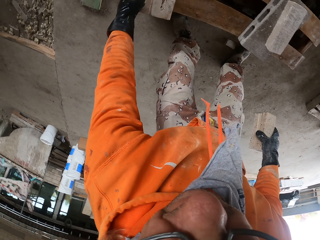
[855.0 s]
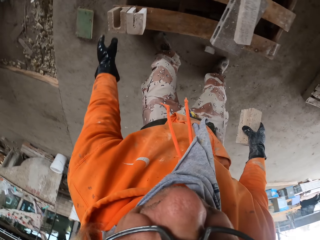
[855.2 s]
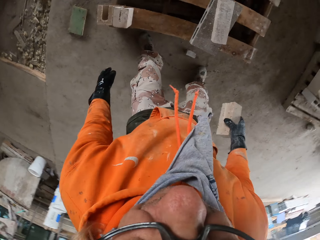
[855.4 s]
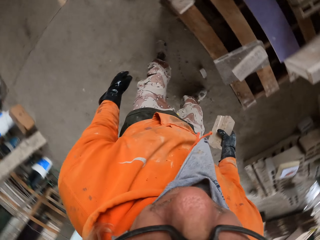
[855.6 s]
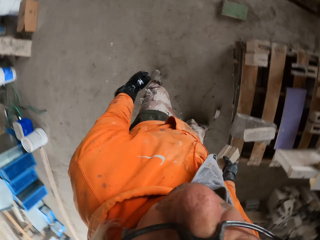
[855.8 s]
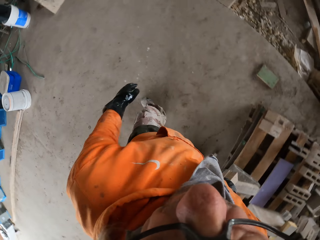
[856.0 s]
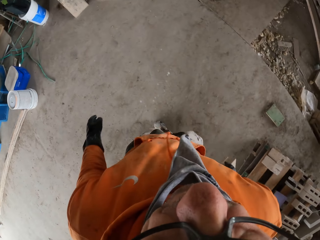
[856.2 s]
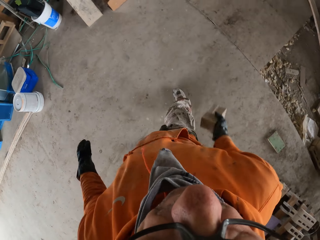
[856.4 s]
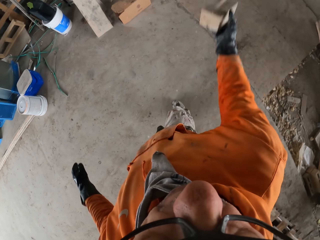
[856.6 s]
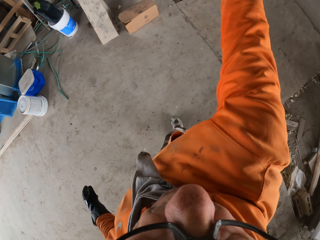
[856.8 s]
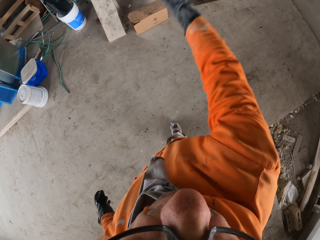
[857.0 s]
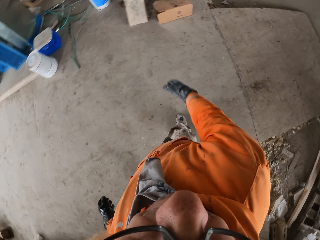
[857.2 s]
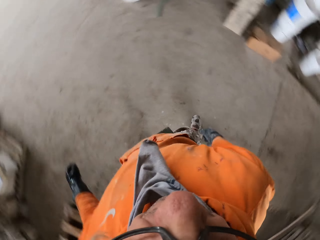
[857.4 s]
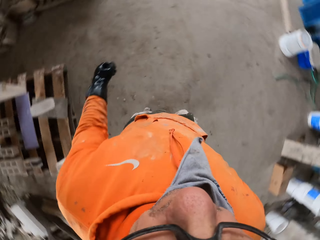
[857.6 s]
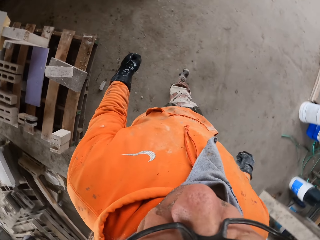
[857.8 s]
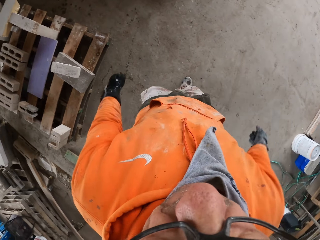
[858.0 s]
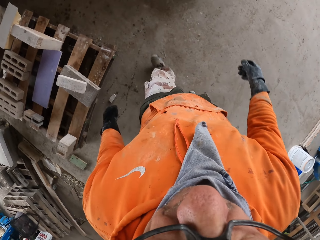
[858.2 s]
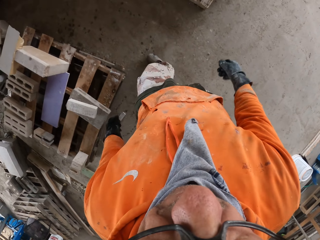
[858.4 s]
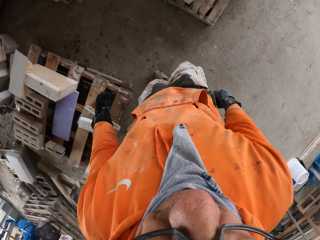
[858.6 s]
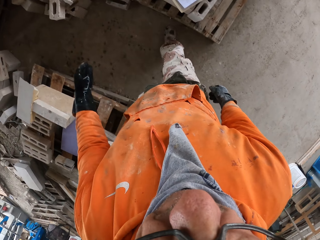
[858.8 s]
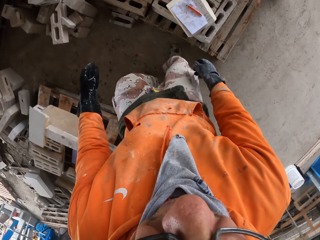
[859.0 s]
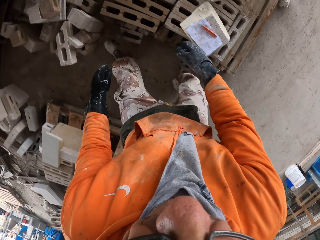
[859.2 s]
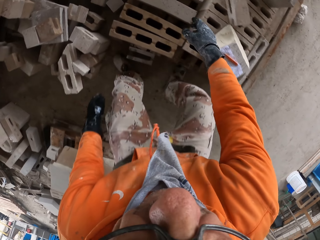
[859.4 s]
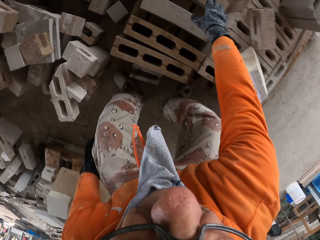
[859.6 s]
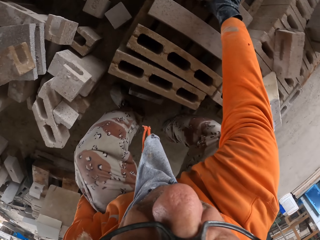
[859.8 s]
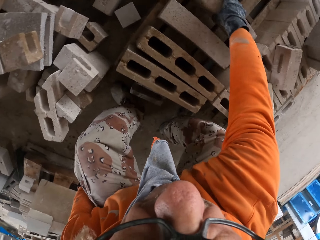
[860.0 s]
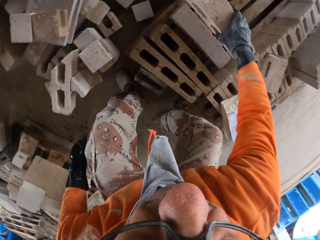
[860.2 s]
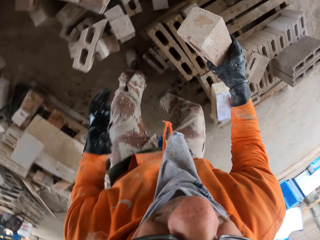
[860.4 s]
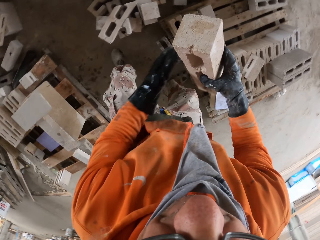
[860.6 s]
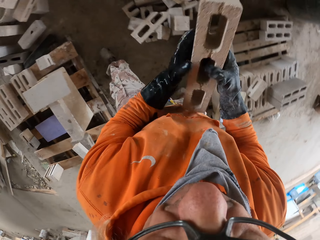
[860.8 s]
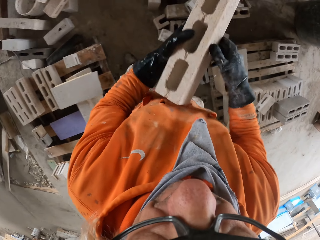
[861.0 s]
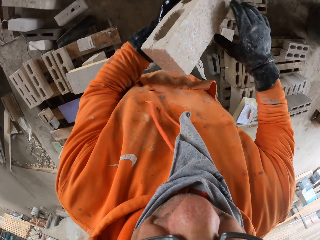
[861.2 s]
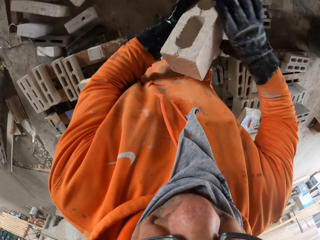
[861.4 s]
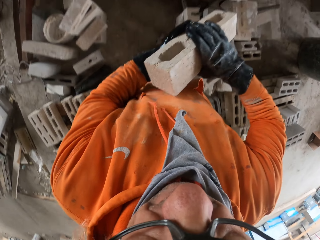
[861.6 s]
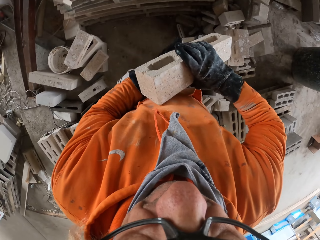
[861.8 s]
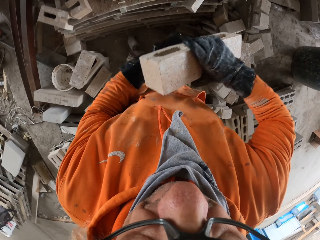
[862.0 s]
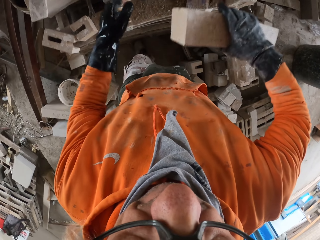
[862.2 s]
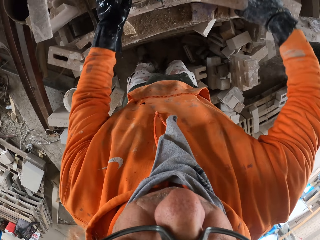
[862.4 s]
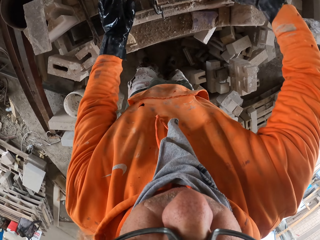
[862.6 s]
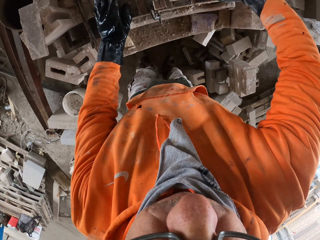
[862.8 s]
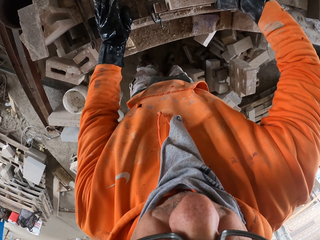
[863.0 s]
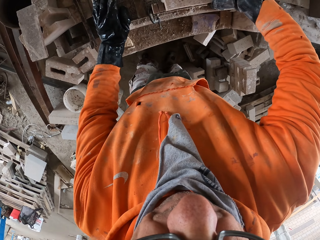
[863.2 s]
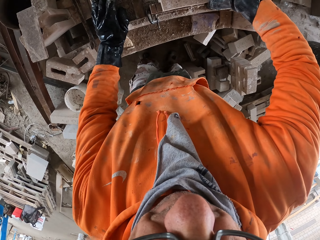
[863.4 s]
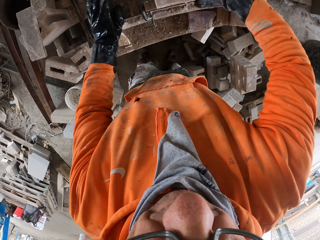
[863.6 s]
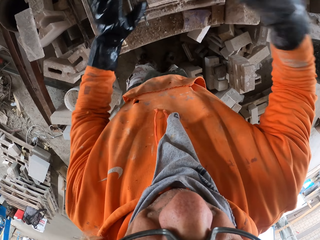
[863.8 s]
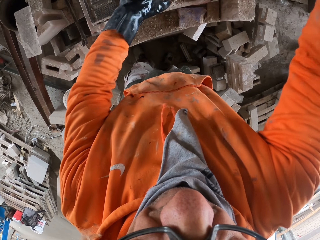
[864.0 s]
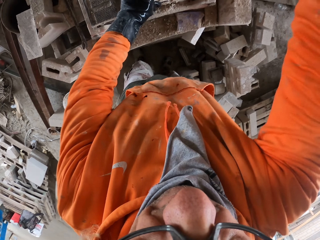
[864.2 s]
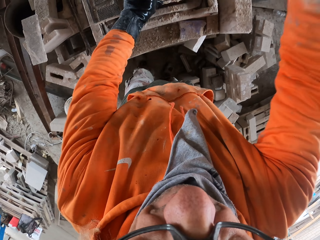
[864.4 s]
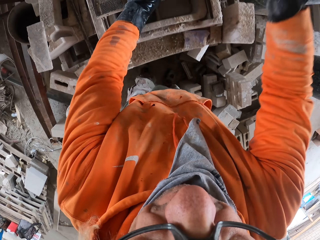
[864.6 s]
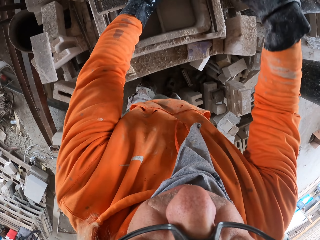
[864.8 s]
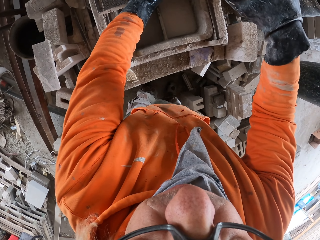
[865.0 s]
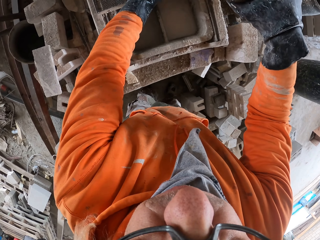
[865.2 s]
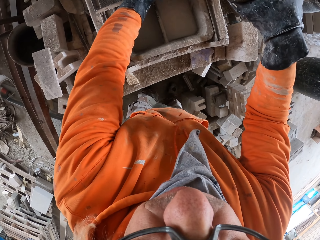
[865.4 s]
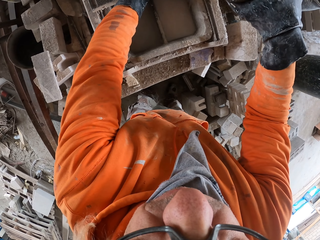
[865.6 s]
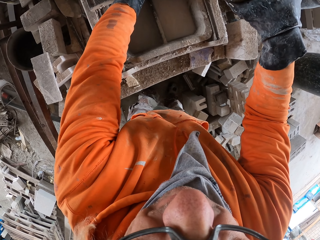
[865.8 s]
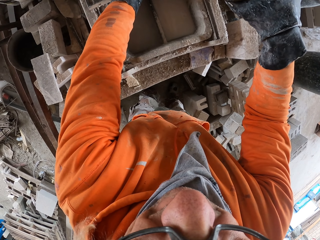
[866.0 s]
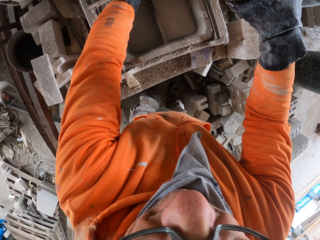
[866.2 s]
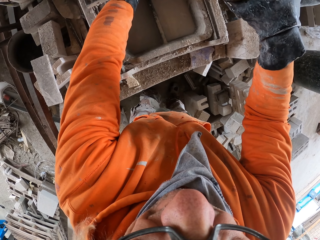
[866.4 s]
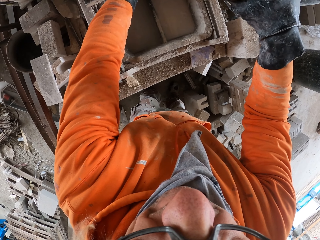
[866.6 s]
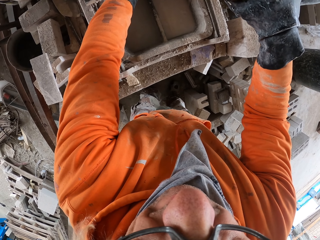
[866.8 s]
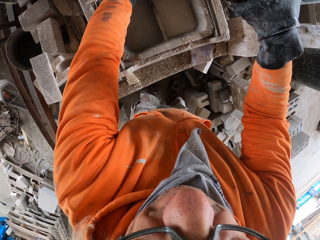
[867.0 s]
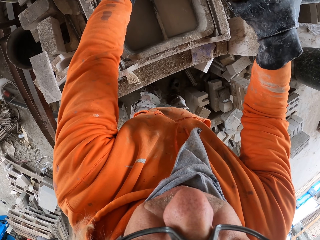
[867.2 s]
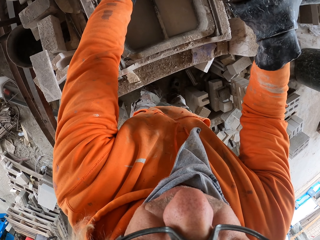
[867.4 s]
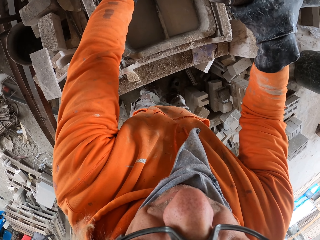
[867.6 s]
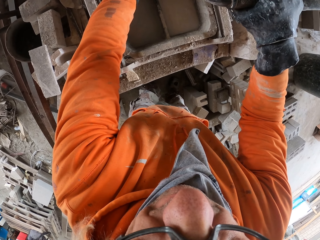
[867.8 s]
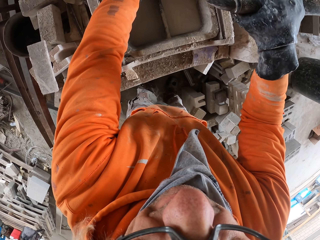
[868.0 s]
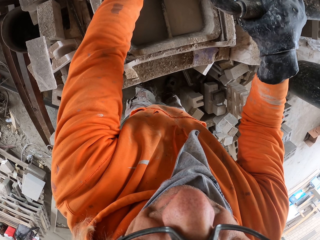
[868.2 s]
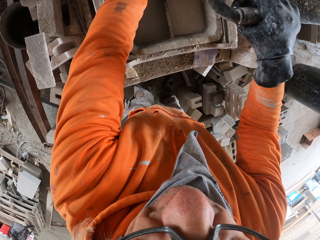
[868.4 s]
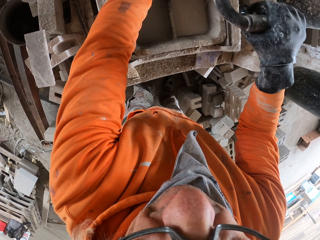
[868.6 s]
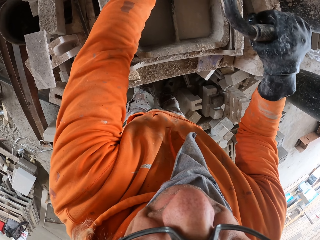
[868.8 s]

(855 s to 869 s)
The camera wearer walks around a garage. They throw a block on the floor, walk around the garage, pick up the block, walk around the garage, adjust the block on a machine, and cut the block with the machine.

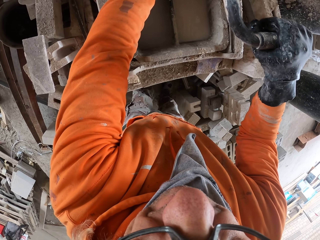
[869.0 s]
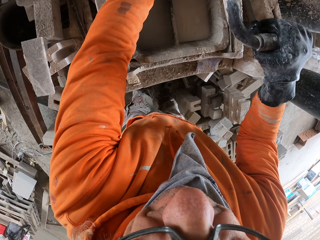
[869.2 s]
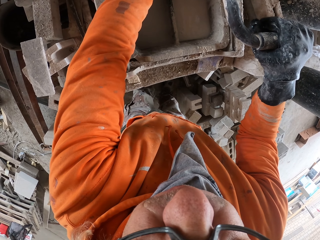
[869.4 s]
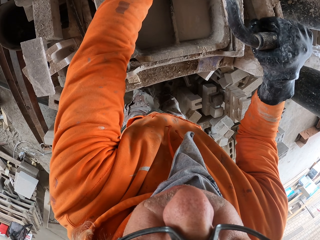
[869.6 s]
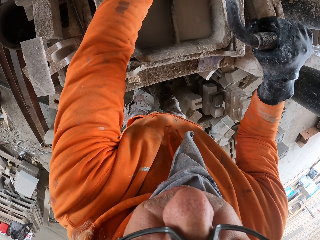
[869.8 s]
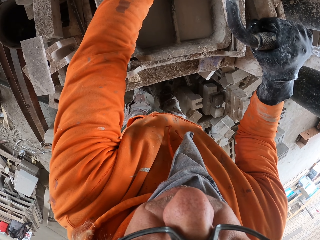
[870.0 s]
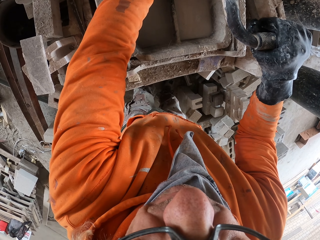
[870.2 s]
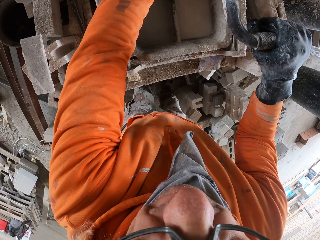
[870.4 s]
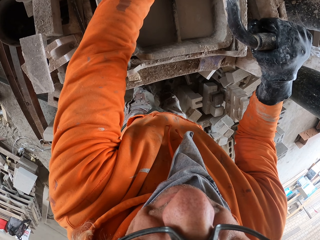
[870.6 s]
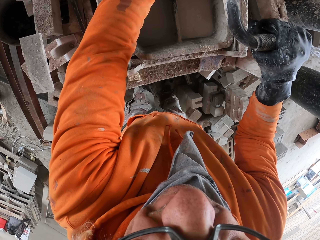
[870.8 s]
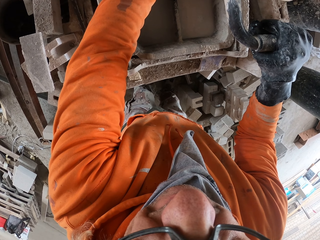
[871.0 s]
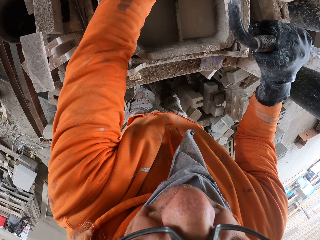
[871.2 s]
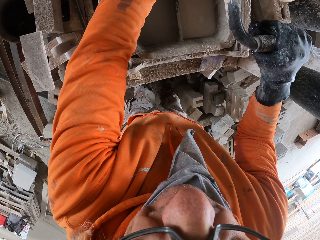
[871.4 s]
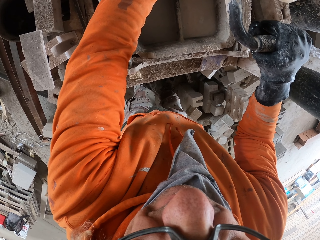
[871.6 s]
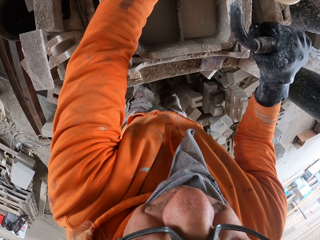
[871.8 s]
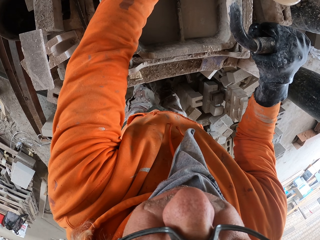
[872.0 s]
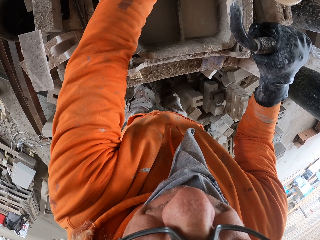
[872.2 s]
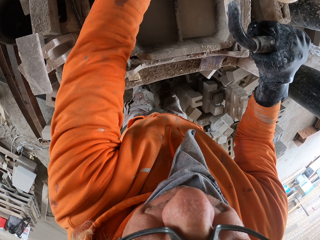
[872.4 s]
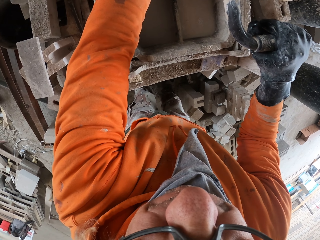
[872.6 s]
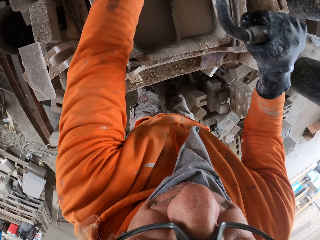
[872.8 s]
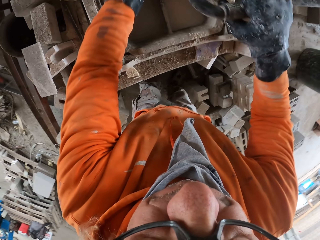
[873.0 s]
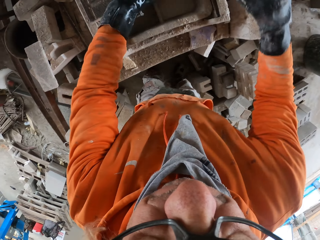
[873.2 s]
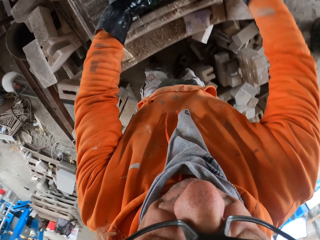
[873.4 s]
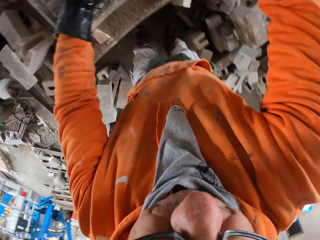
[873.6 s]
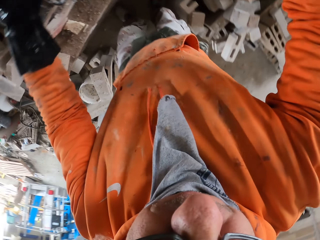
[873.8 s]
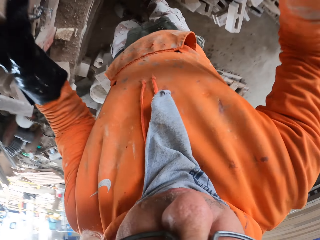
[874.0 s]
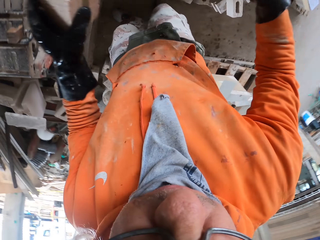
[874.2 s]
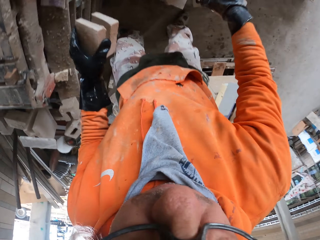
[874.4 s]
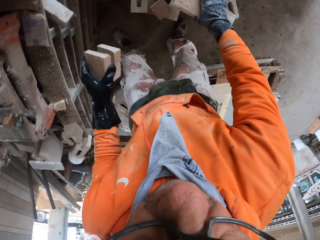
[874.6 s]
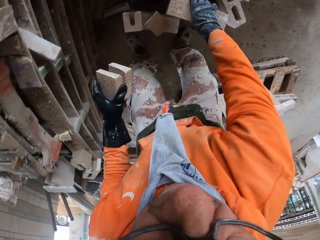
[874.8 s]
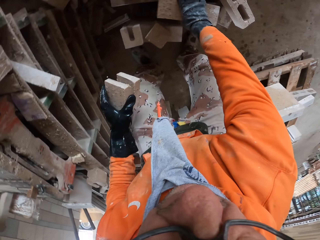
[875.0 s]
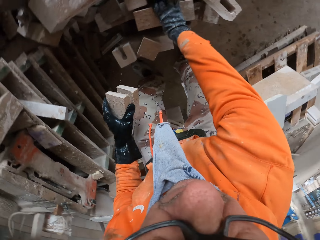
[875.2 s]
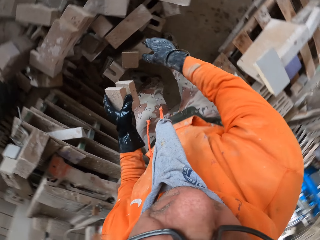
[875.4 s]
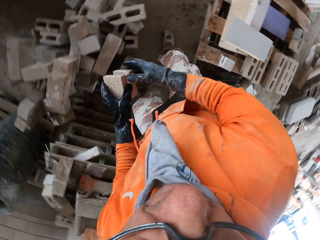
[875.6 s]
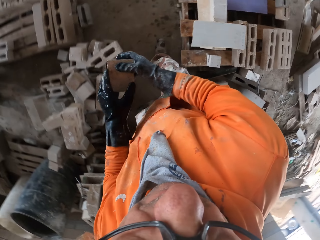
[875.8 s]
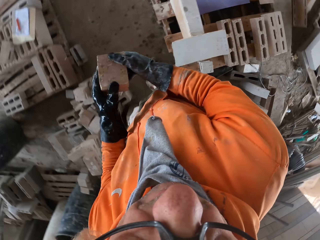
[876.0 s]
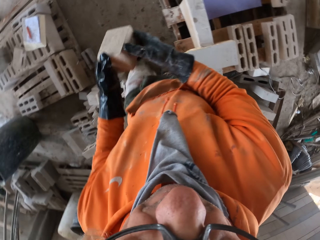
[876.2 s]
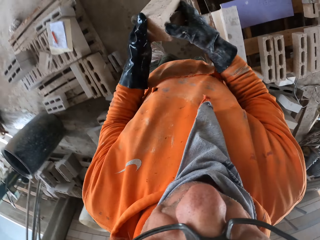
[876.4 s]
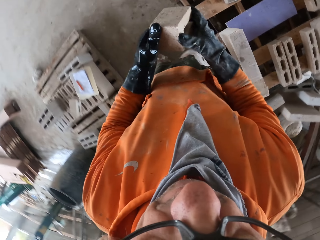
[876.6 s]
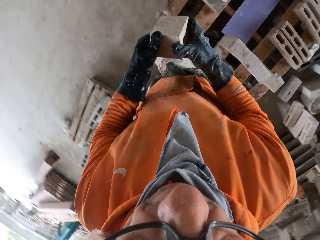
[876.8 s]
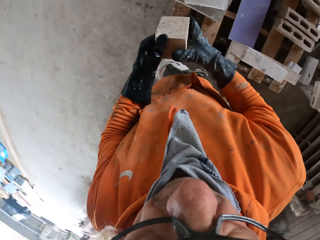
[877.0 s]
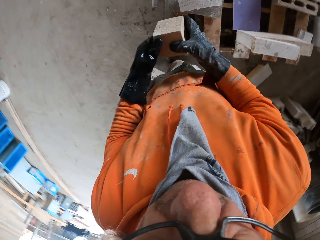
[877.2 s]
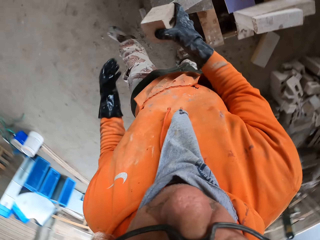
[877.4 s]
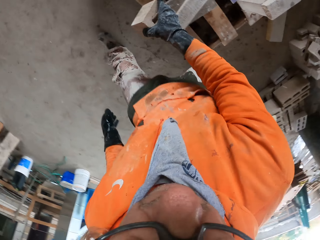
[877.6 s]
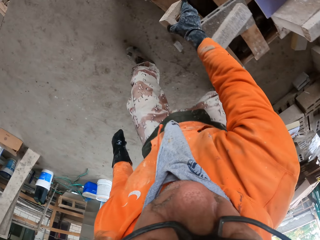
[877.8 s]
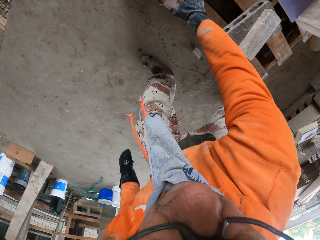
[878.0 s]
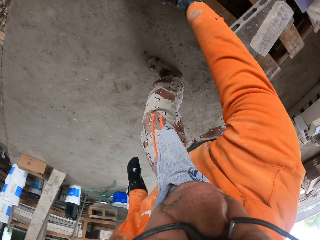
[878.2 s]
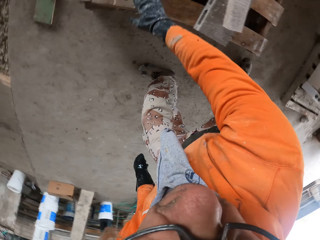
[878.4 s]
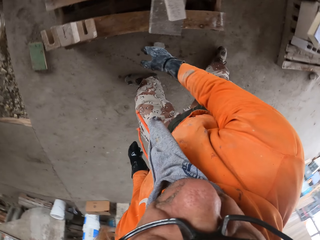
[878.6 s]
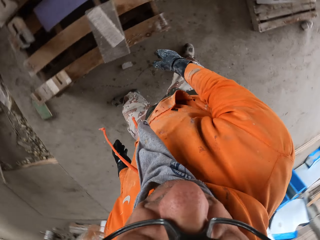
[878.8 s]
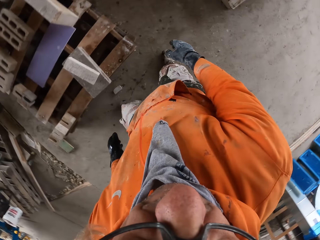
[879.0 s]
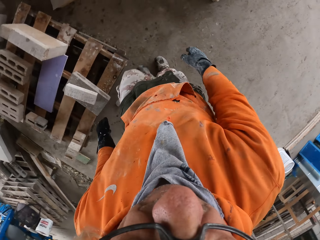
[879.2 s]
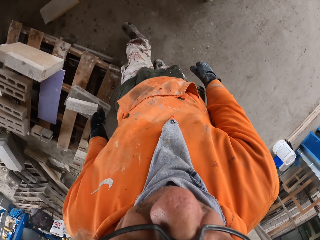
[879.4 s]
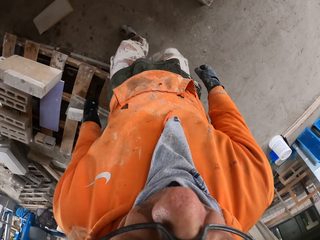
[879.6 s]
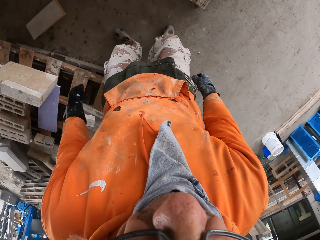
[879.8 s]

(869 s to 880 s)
The camera wearer picks up blocks from a machine. They put down a block on the floor, walk around a garage, put down the block on the wood, walk around the garage, and look around the room.
